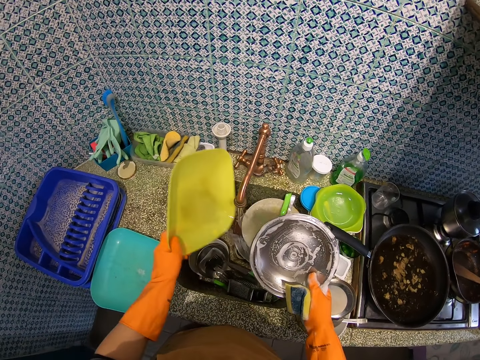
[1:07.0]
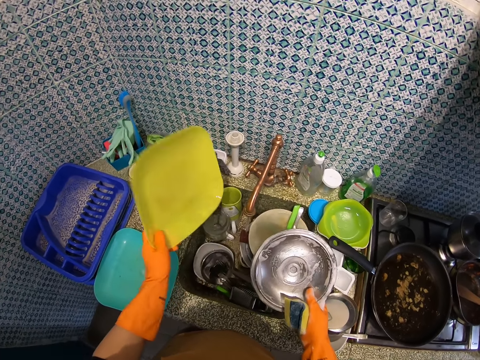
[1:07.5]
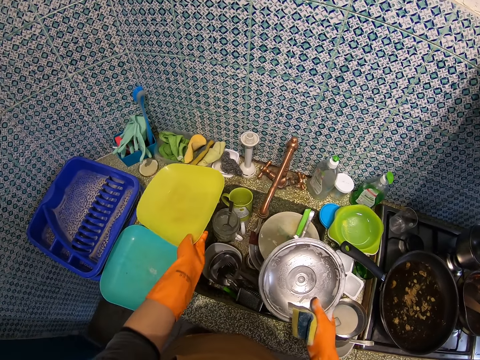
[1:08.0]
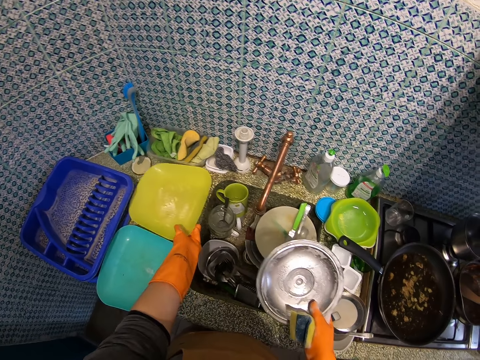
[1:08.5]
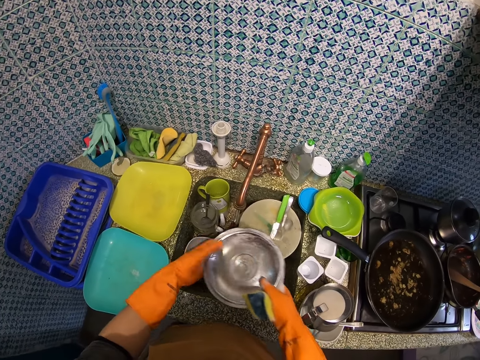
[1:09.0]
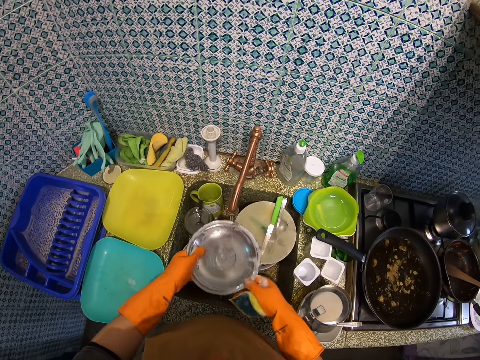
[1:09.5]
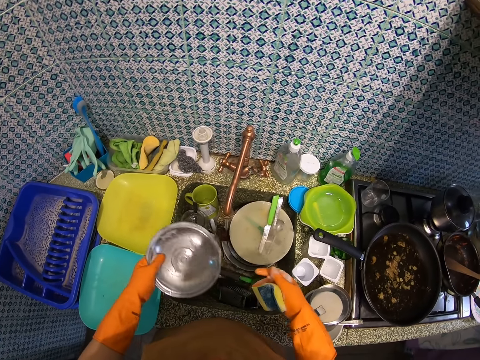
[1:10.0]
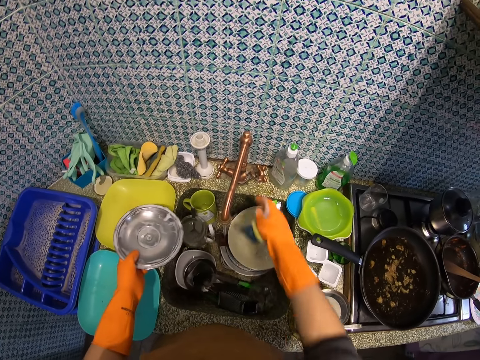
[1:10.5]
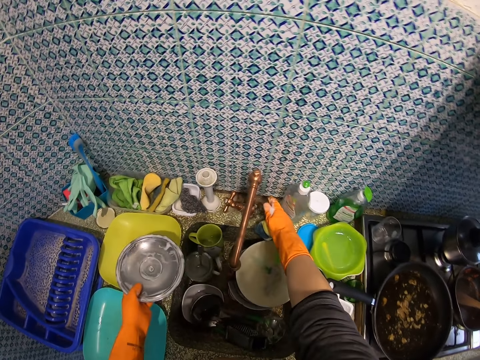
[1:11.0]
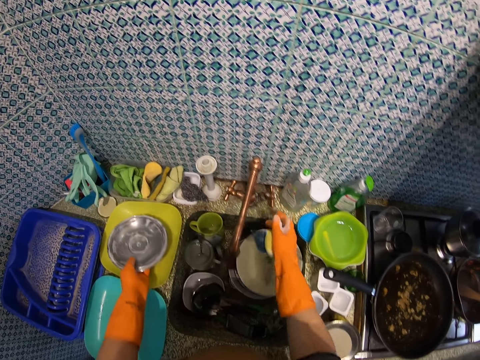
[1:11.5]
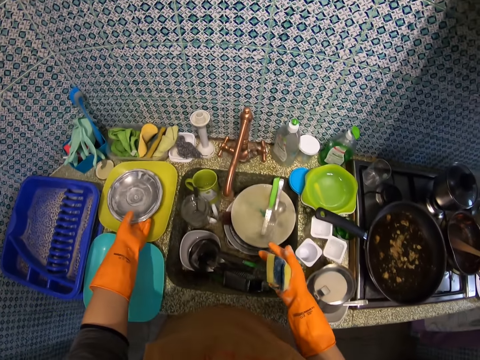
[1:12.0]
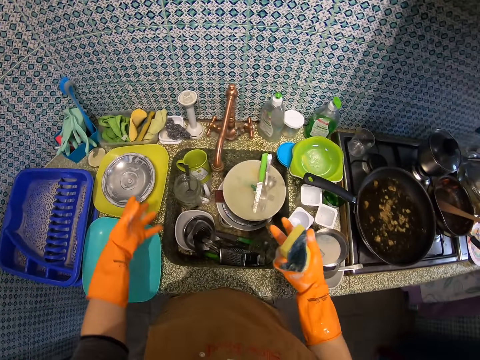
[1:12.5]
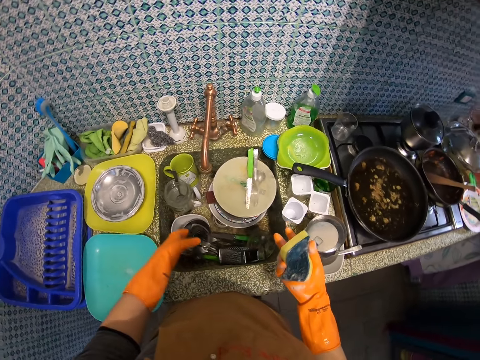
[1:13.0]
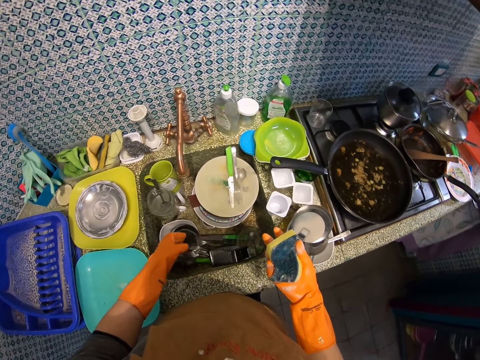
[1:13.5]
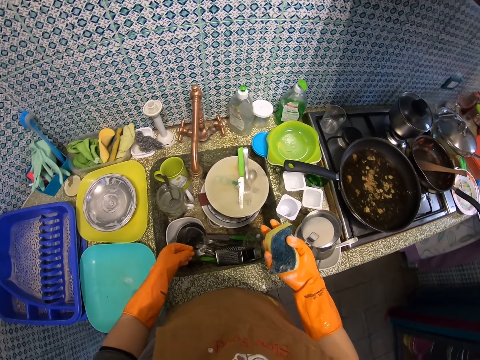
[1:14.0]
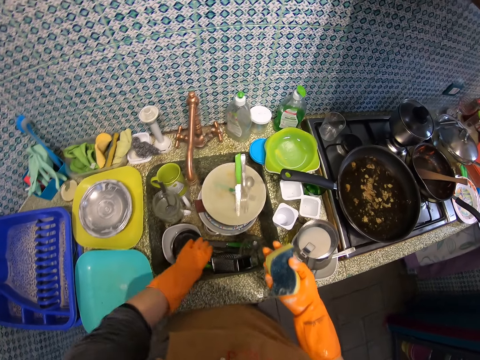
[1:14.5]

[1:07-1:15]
The camera wearer drops the plate on top of the sink. They close the tap. They put the plate cover on the plate.

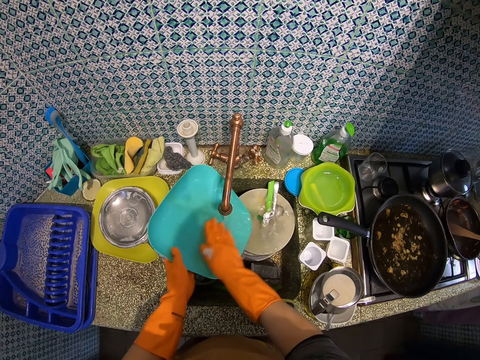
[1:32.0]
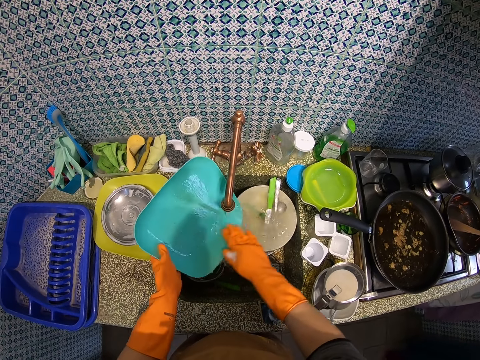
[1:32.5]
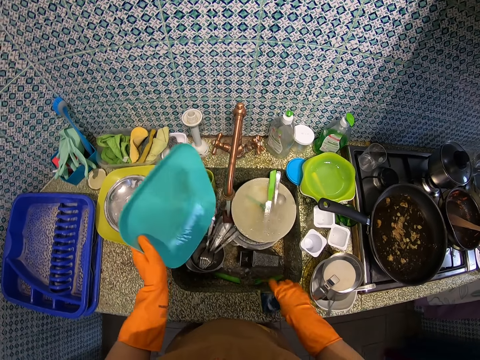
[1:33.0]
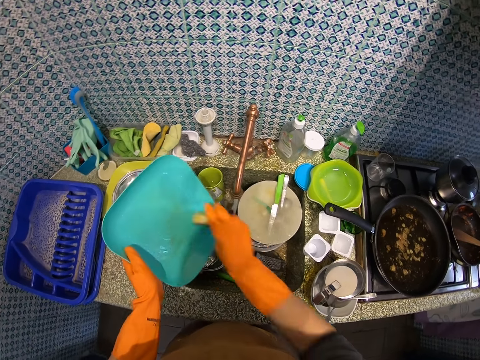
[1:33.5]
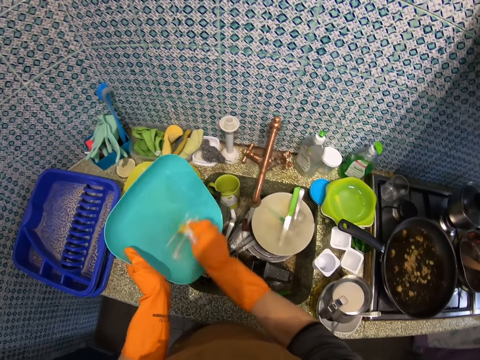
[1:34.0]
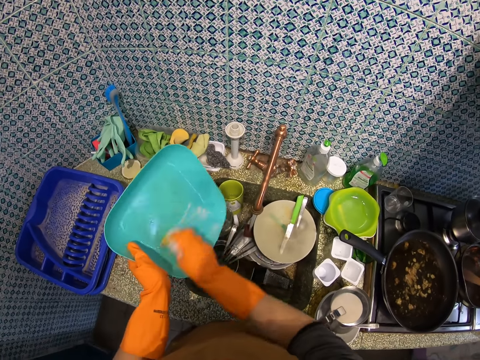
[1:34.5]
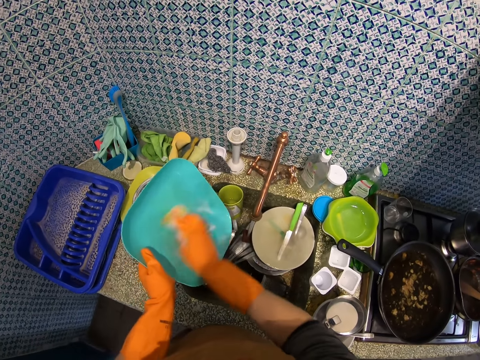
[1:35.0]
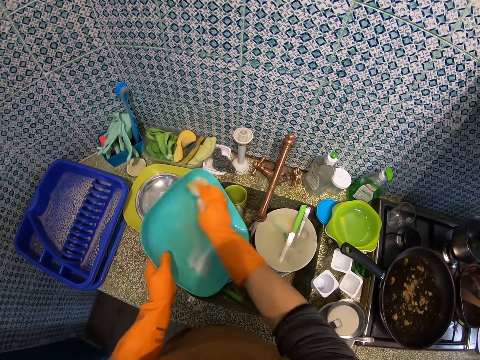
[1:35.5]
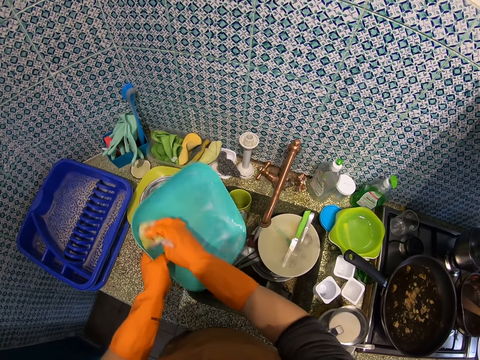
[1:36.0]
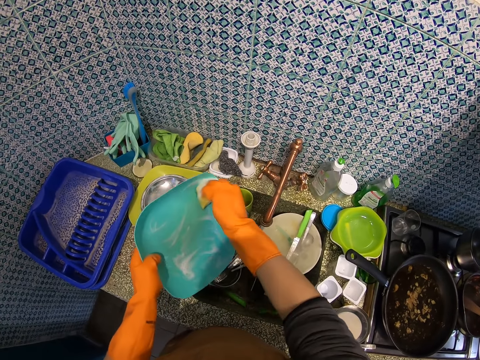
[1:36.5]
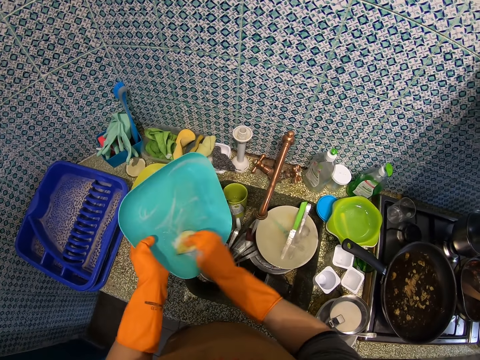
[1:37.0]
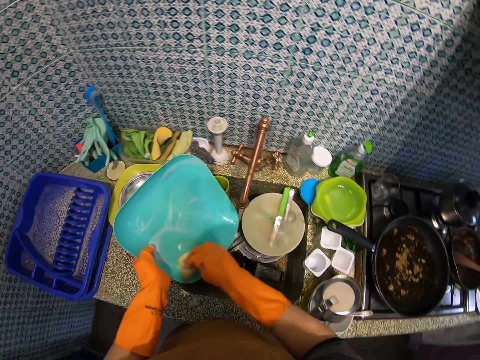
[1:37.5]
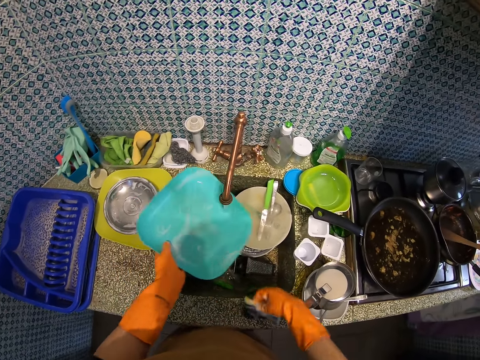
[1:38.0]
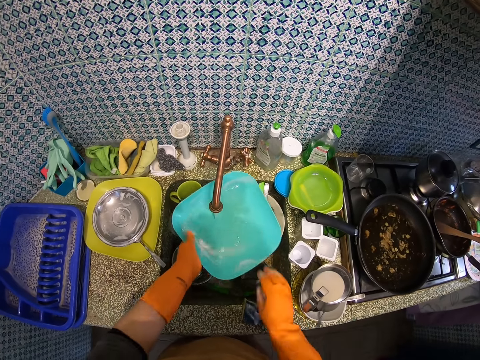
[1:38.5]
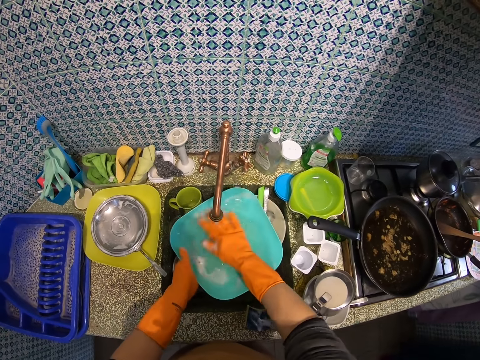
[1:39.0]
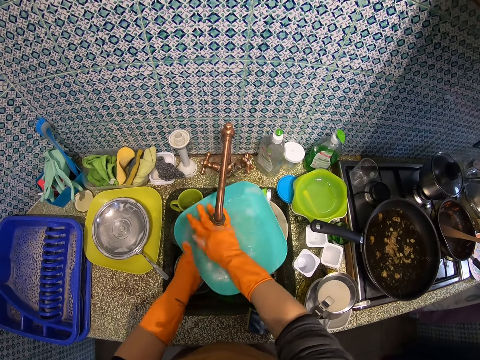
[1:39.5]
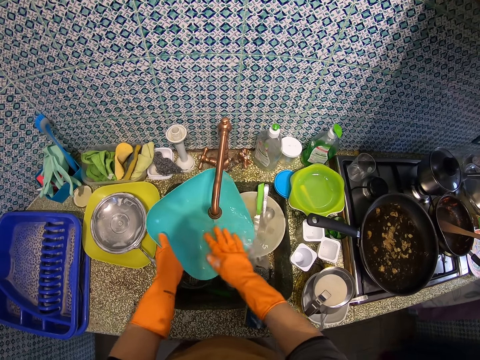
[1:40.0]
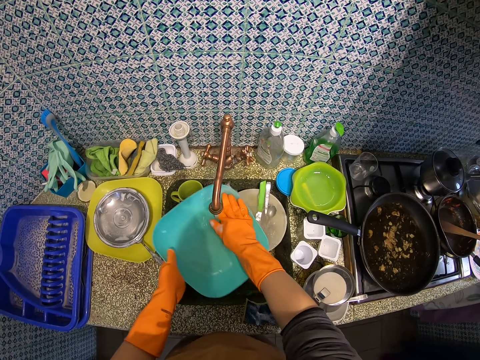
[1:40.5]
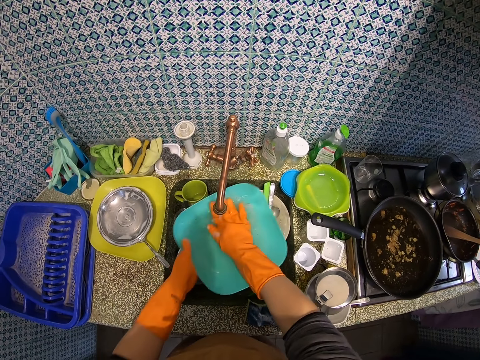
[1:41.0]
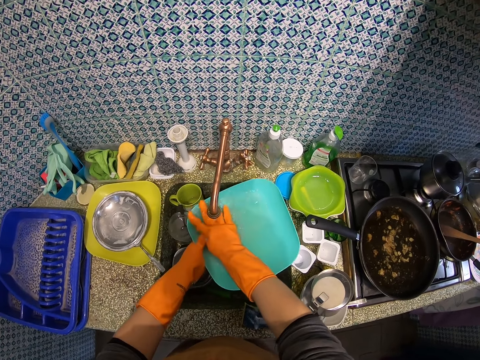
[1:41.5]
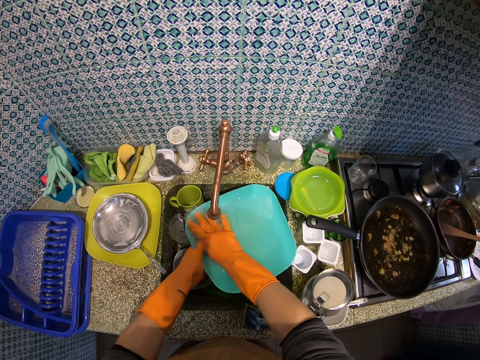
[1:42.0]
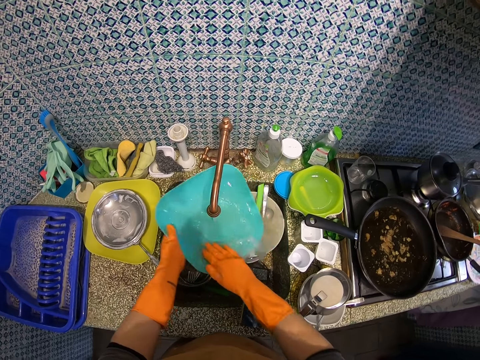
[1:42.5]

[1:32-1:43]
The camera wearer takes foam from the sink. They wash the plate with the foam. They drop the foam on the sink. They rinse the plate.

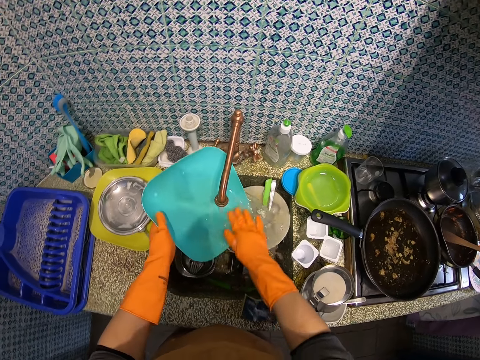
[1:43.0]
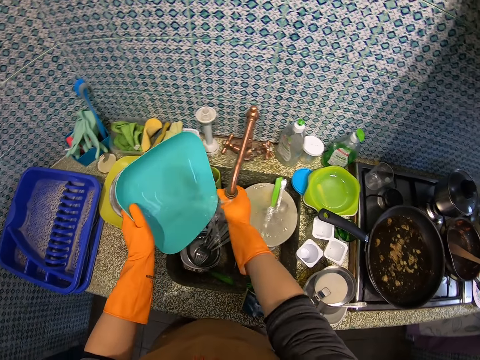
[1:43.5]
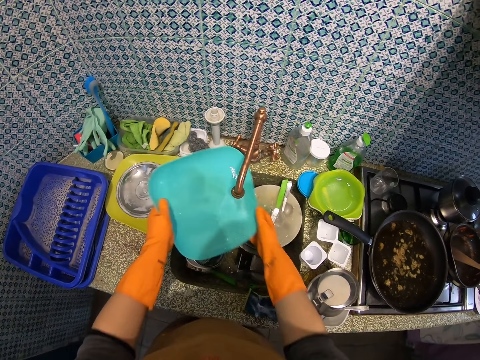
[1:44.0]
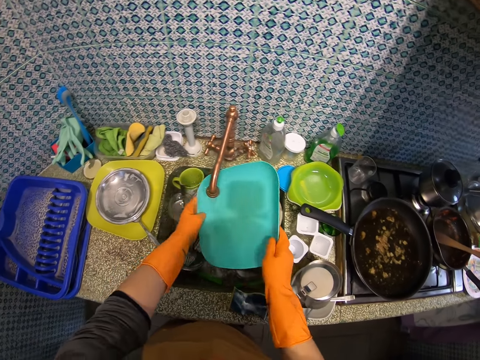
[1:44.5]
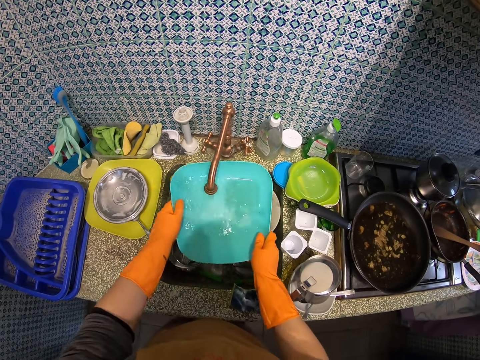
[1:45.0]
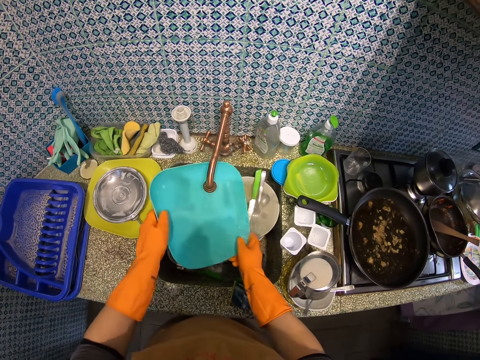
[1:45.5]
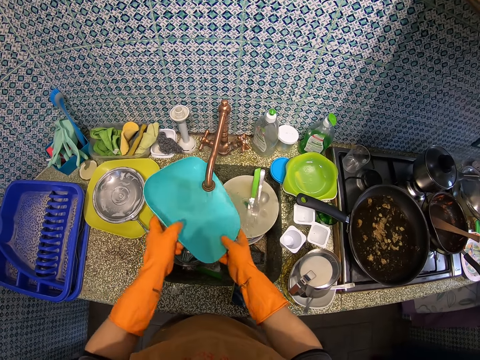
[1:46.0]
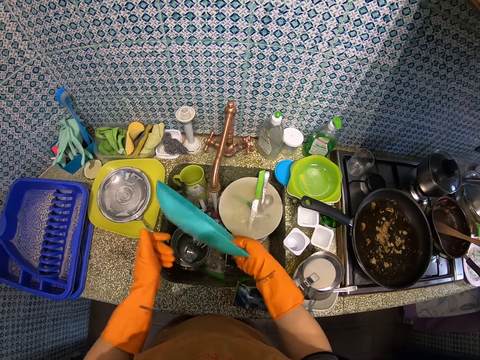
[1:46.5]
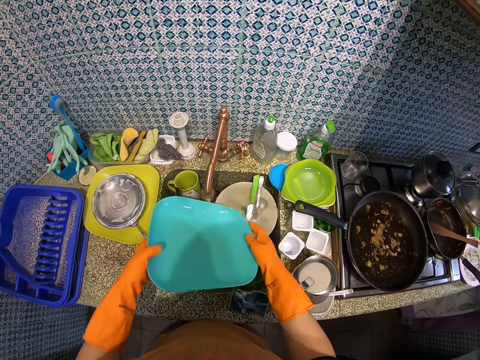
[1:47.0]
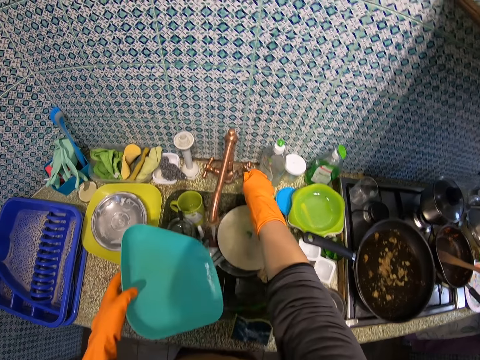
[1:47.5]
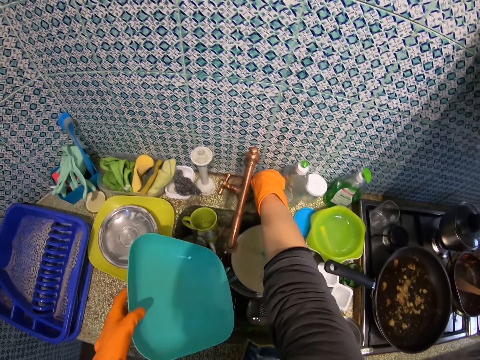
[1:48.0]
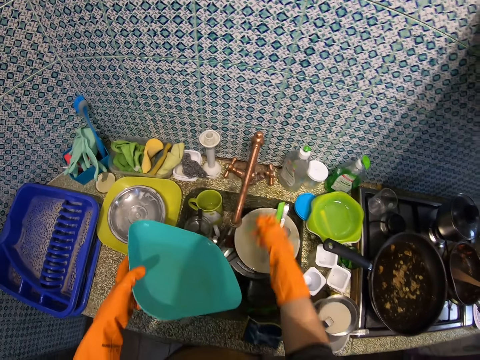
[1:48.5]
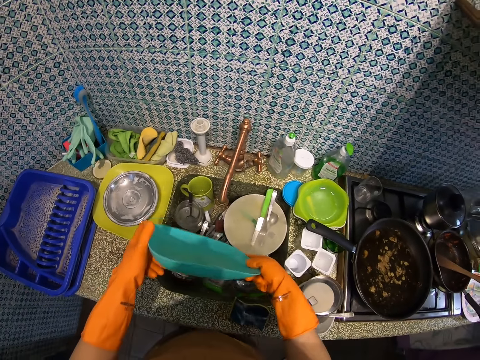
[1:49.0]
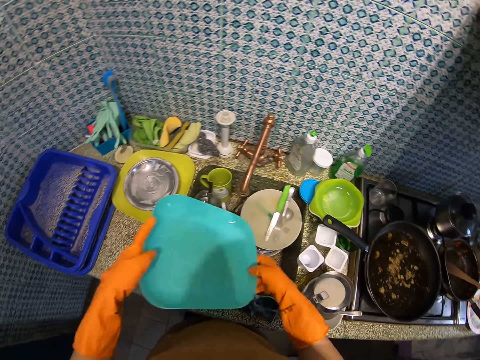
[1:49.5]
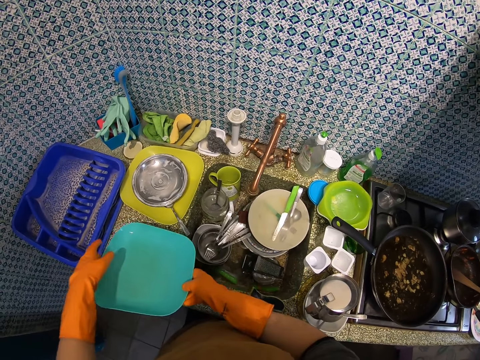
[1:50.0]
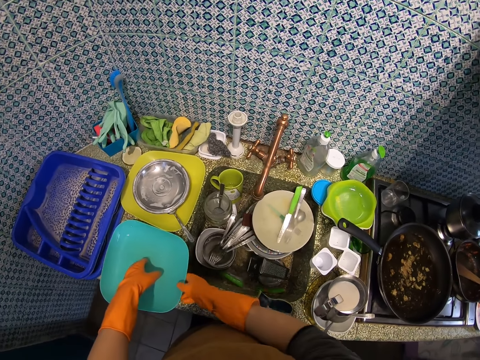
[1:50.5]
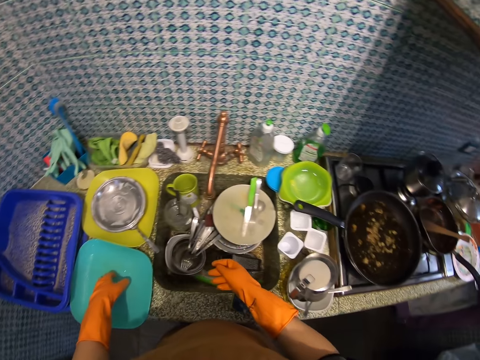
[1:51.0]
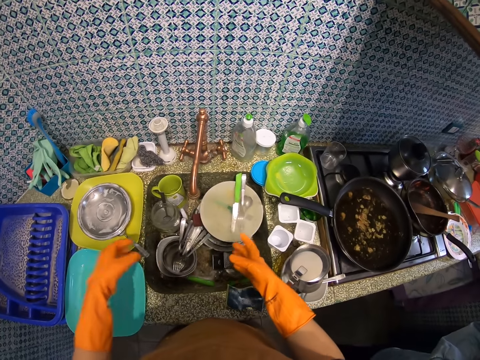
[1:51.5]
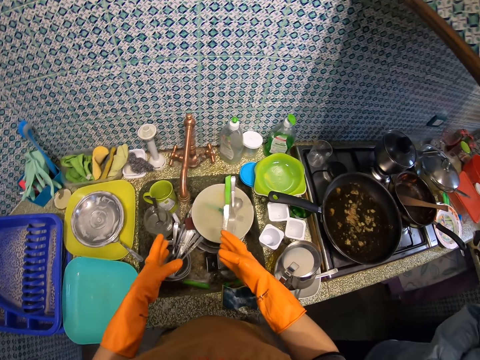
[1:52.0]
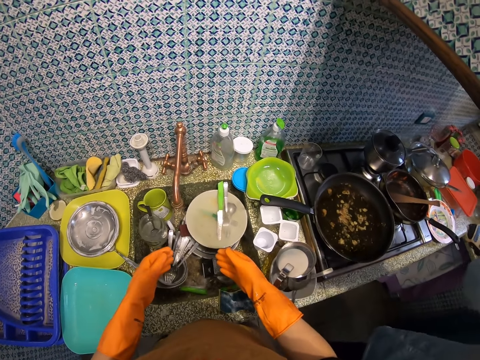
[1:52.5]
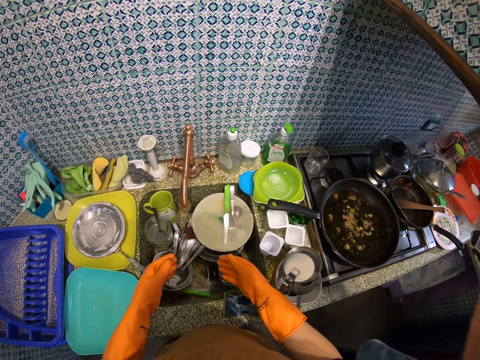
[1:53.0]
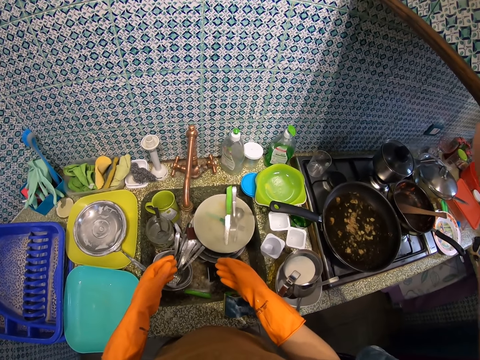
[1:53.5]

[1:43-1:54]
The camera wearer opens the tap. They put off the tap. They drop the plate on the sink. They demonstrate with hands. A man moves the hands.
